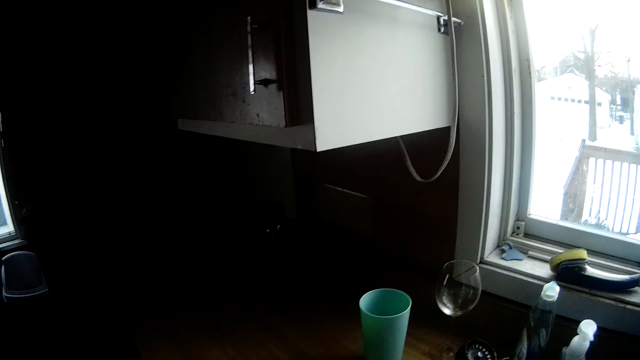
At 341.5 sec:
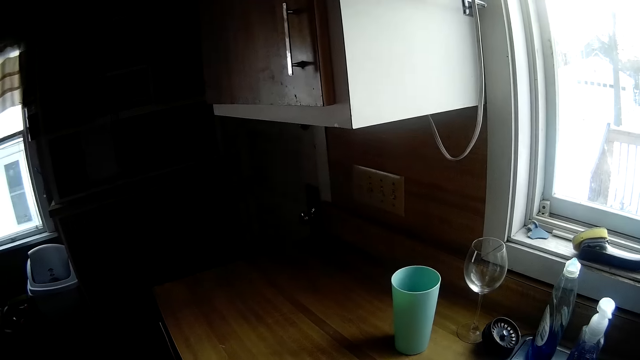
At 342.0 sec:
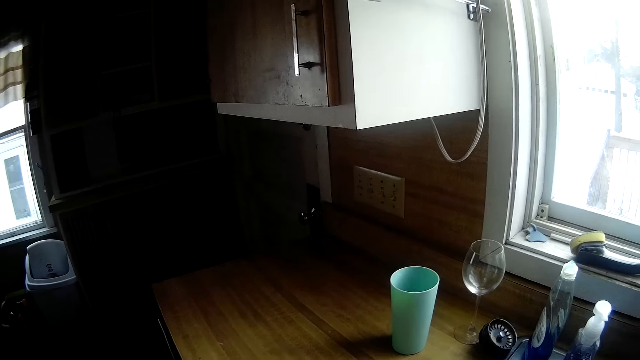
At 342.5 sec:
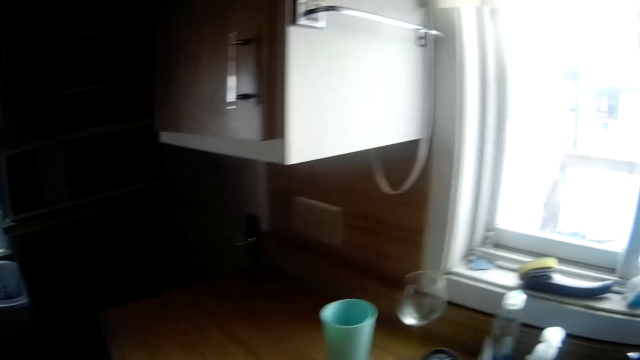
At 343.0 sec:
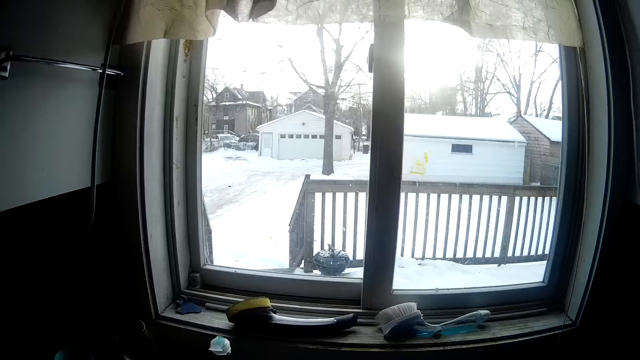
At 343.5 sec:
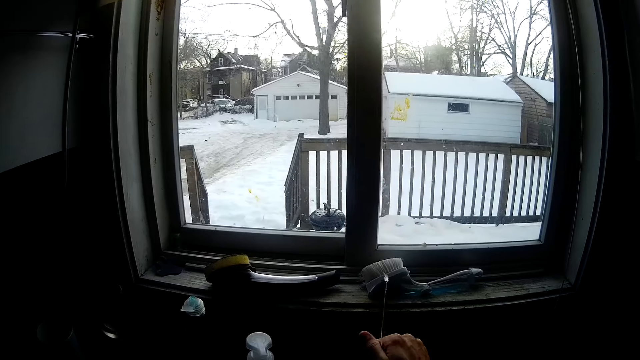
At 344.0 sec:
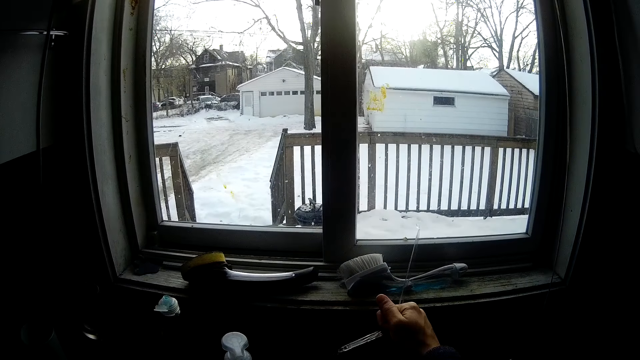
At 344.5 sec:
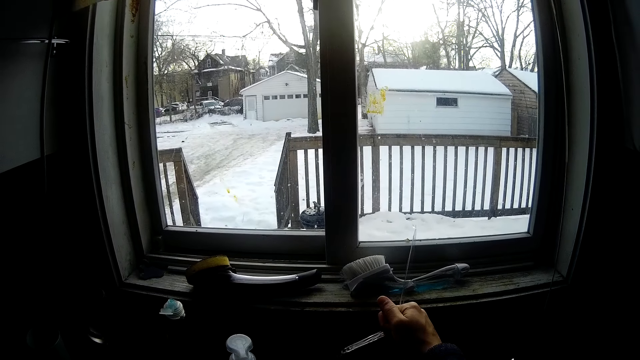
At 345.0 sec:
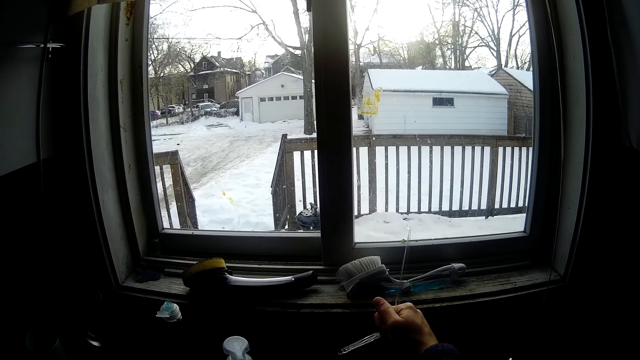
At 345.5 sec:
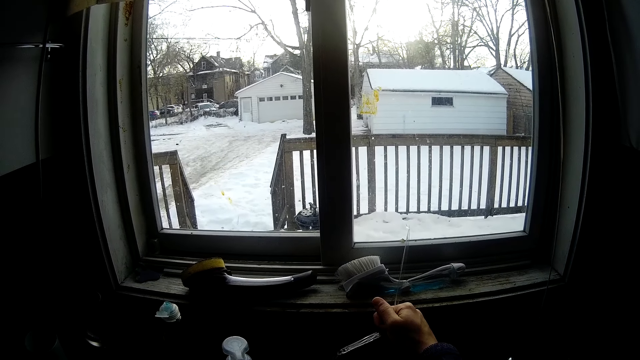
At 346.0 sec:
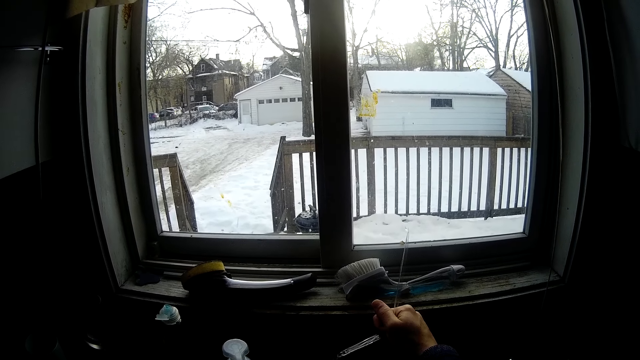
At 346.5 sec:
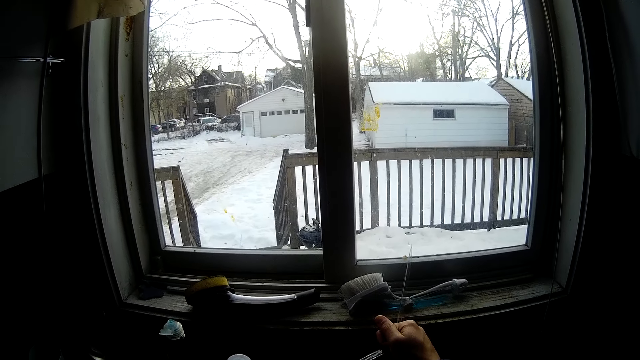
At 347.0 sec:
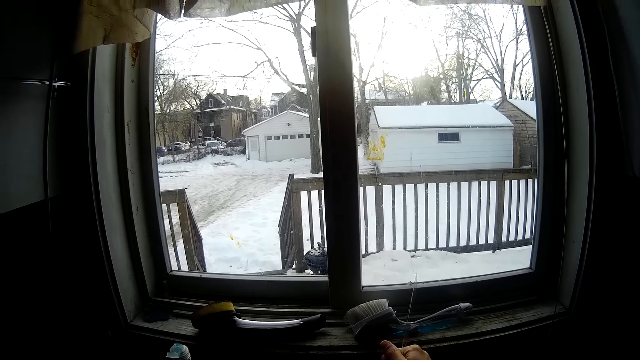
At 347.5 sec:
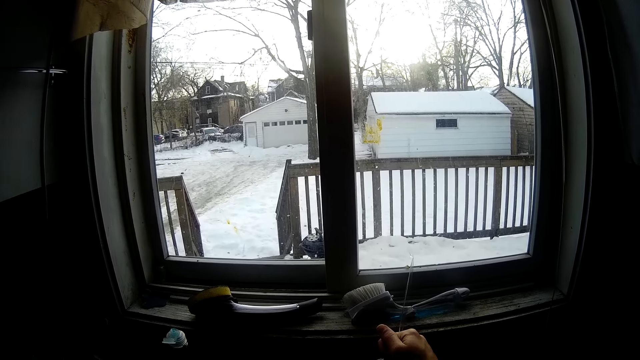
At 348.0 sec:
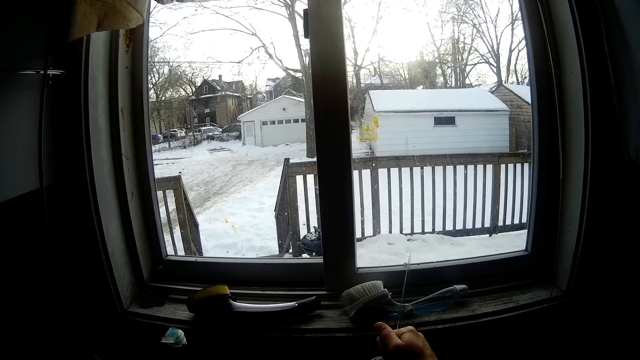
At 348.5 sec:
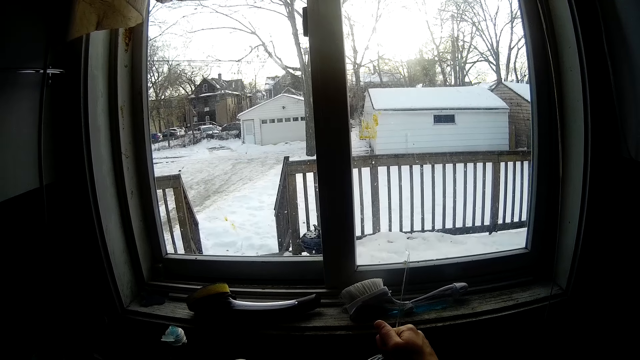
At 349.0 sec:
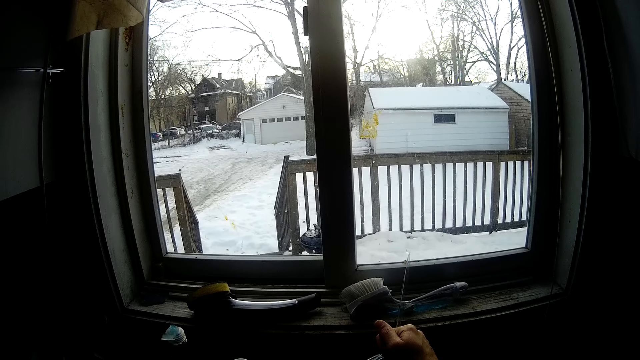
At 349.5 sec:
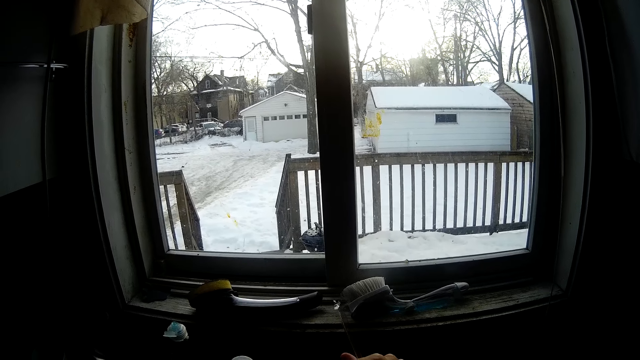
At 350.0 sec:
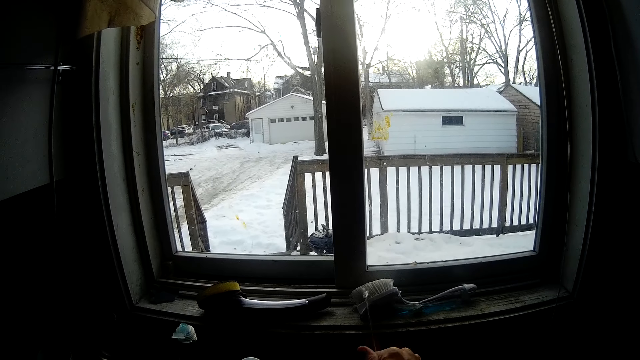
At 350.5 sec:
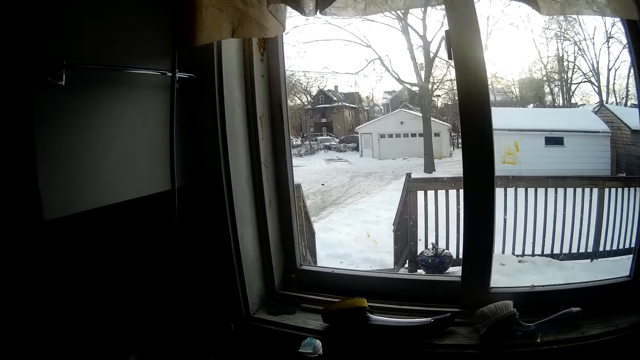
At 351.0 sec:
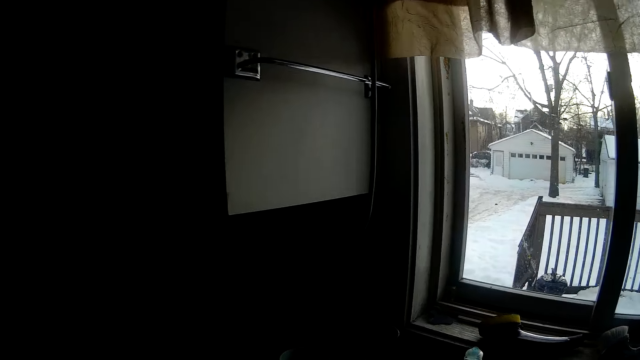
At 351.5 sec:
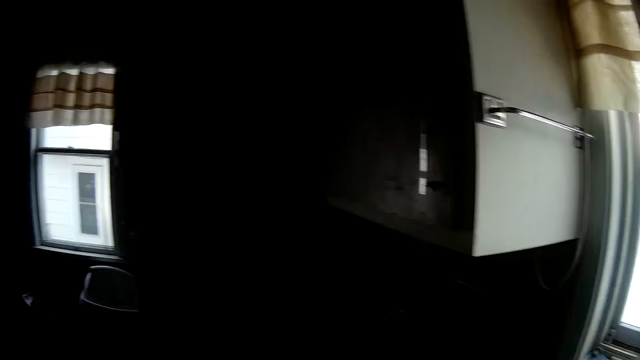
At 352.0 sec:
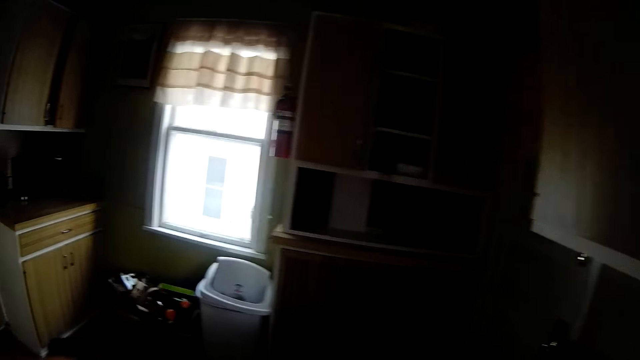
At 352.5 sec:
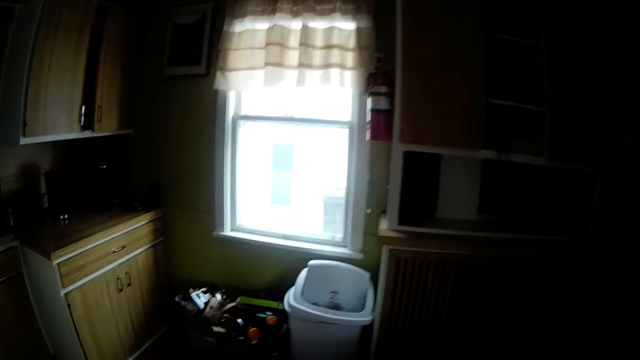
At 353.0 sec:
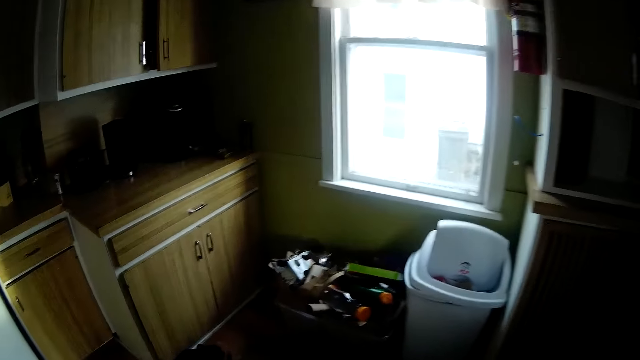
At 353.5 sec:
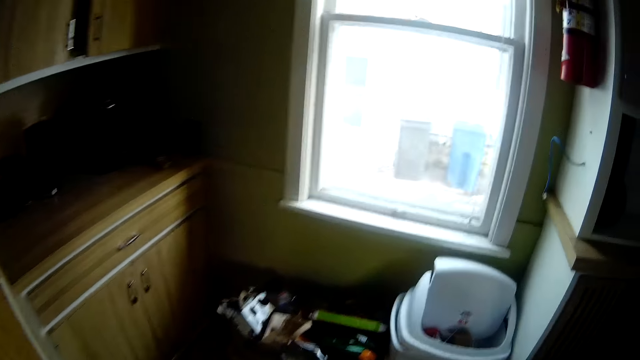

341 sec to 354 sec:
The camera wearer opens the kitchen tap with her right hand. She is walking around. She closes the kitchen tap with her right hand.

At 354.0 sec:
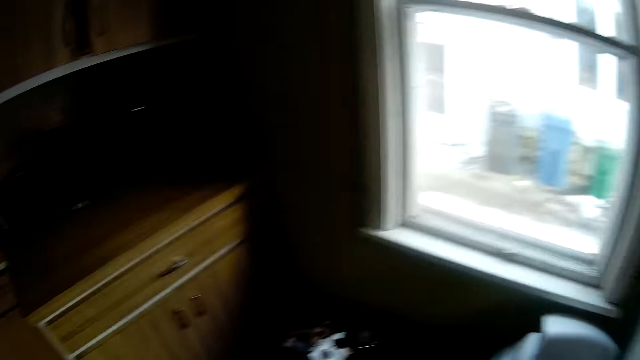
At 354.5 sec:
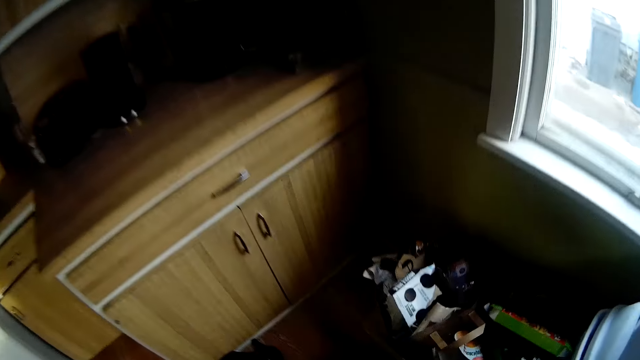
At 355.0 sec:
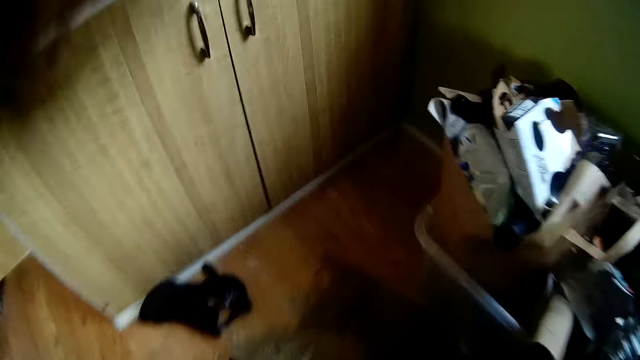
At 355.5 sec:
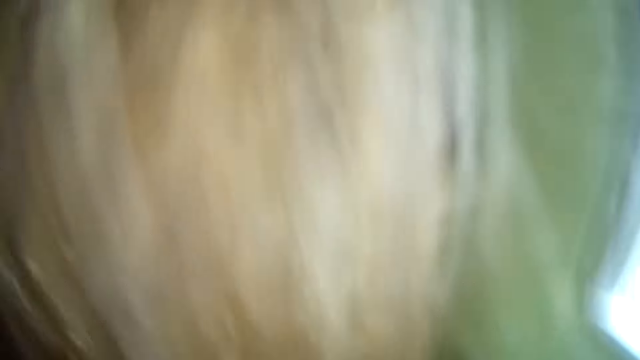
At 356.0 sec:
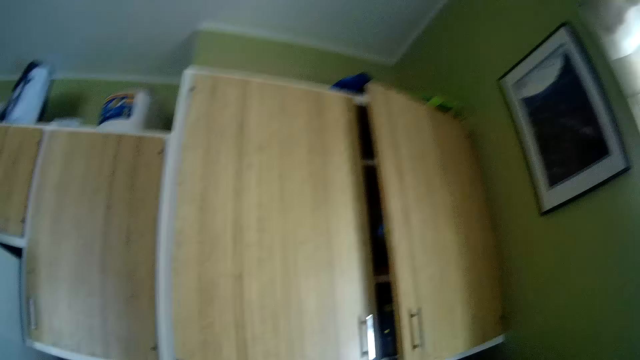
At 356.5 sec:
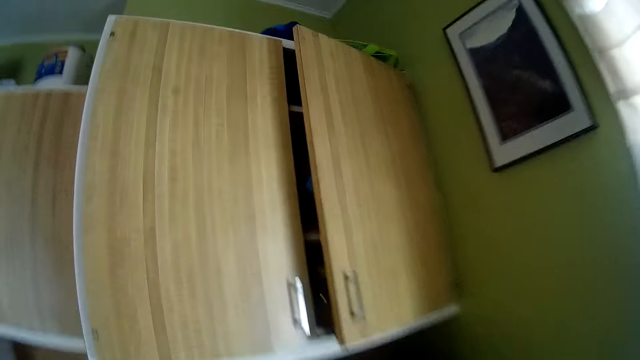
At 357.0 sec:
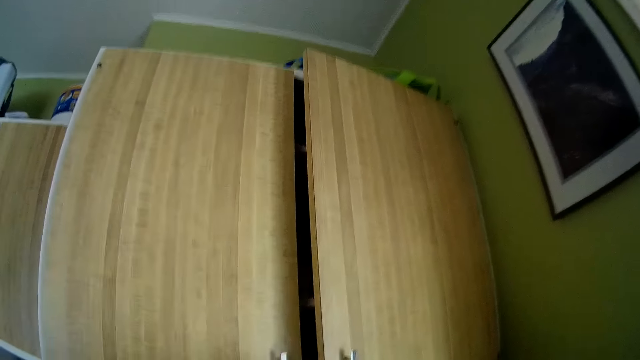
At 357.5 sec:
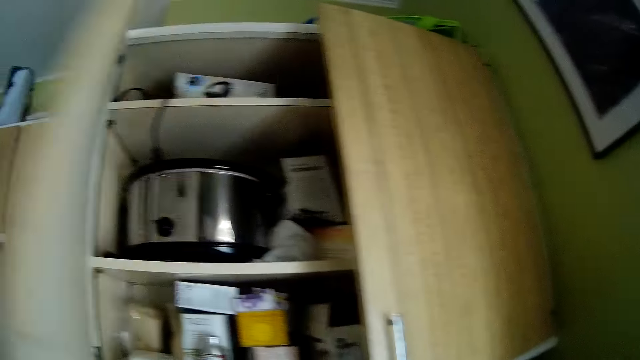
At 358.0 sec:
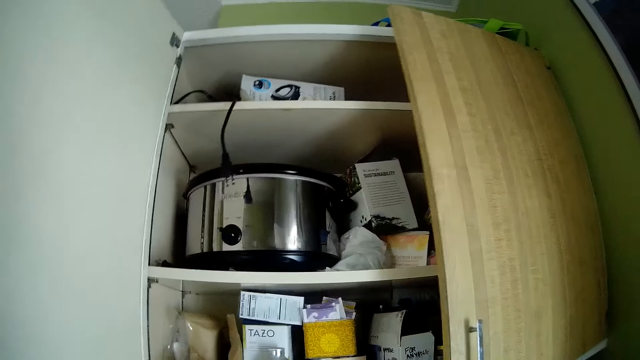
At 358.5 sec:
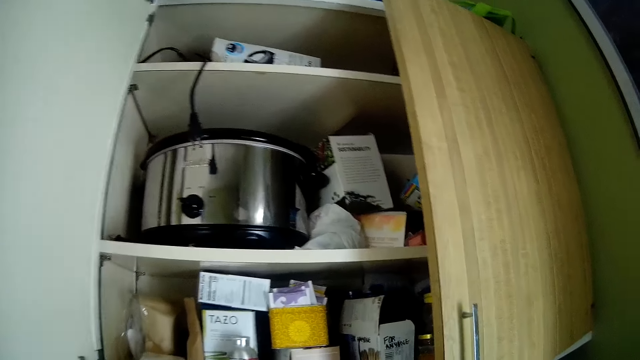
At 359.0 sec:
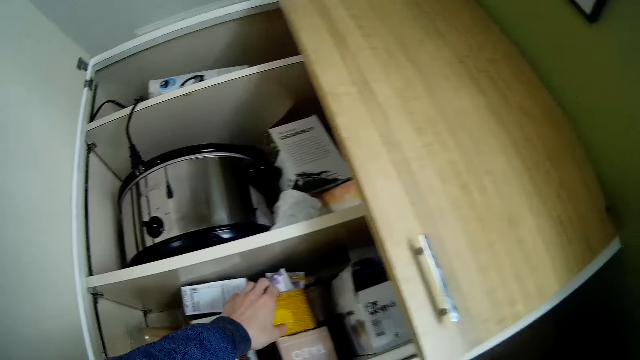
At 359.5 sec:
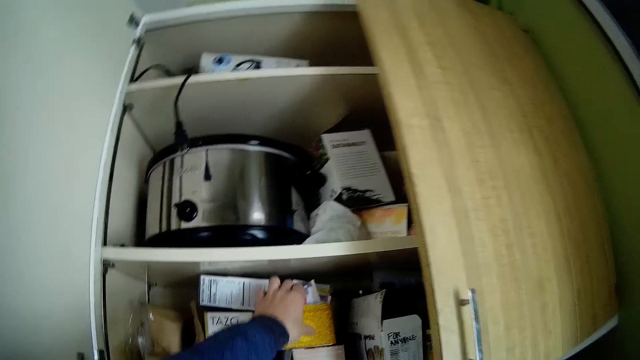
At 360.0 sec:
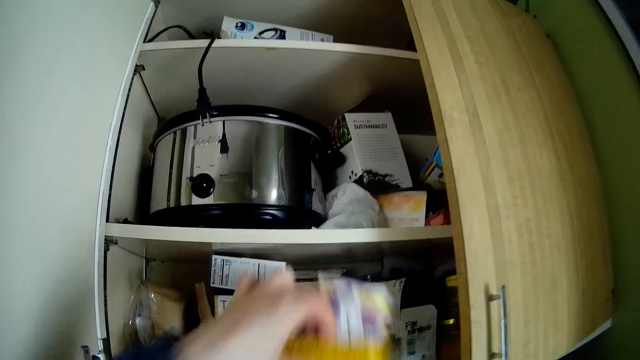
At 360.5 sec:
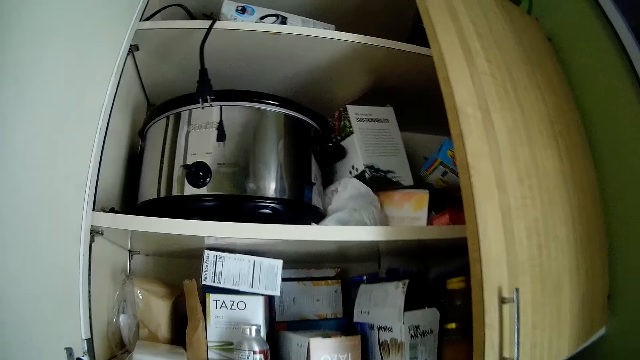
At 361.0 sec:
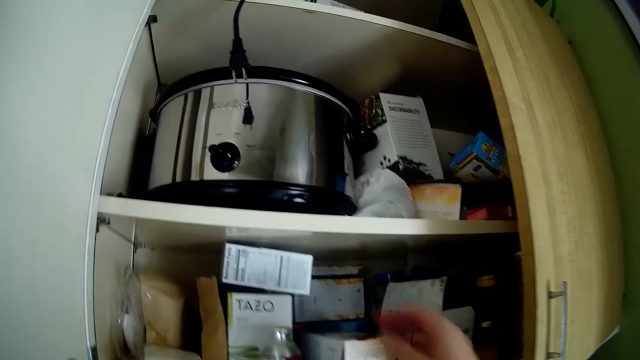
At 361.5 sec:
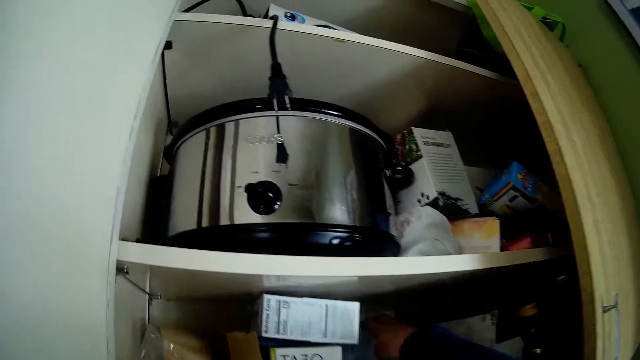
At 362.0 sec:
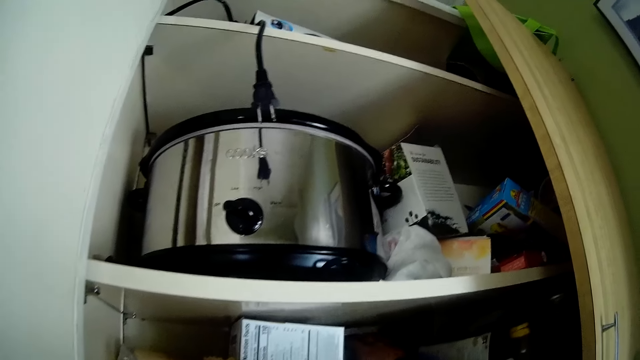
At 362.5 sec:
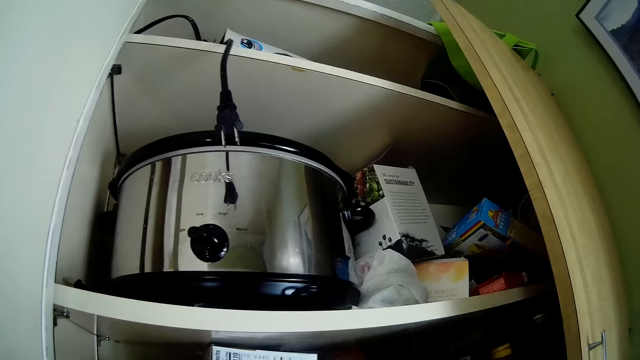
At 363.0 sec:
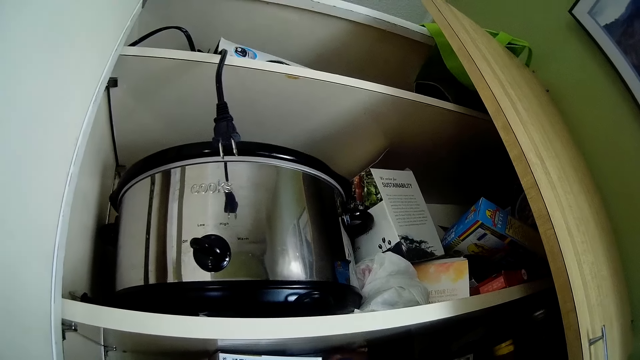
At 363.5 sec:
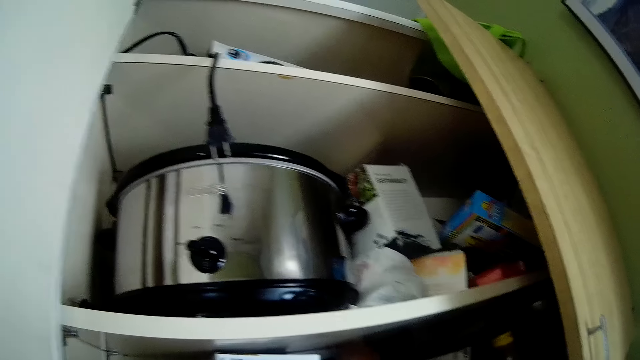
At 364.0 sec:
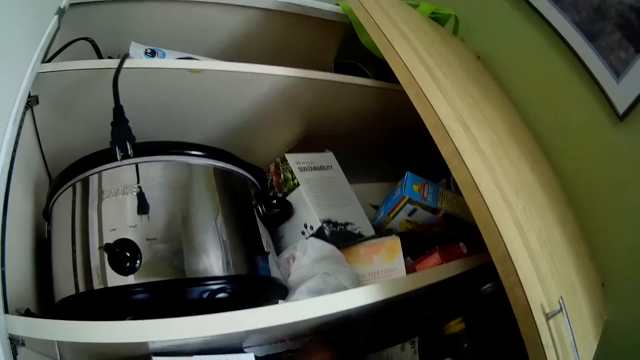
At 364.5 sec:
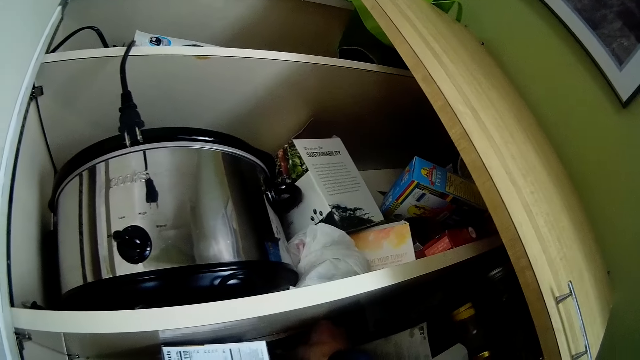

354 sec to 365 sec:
The camera wearer opens a kitchen upper cabinet with her left hand. She takes out a container of tea bags from the kitchen upper cabinet with her left hand. She takes out a tea bag from the kitchen upper cabinet with her right hand.
